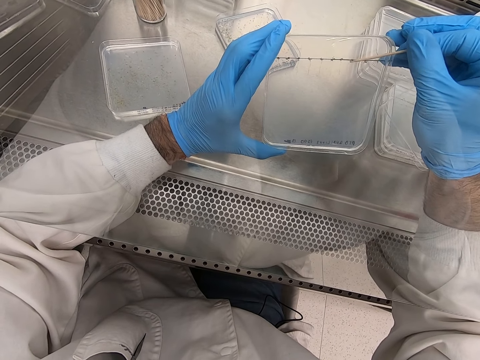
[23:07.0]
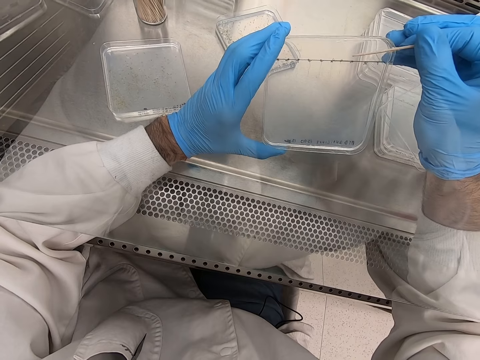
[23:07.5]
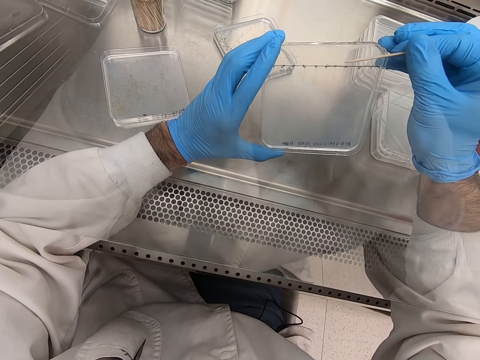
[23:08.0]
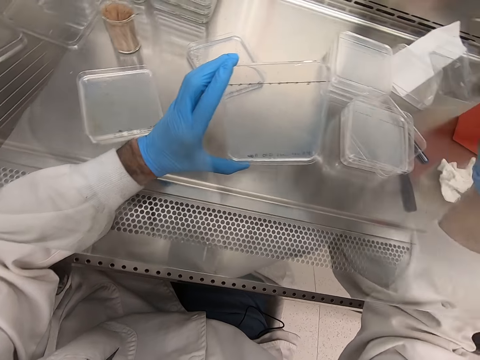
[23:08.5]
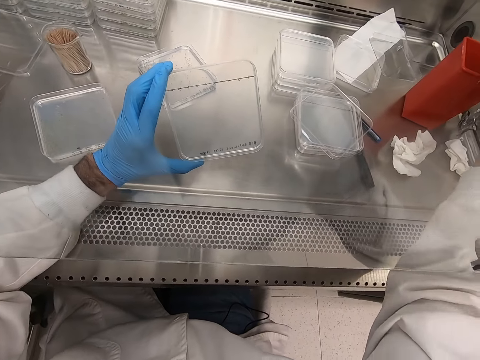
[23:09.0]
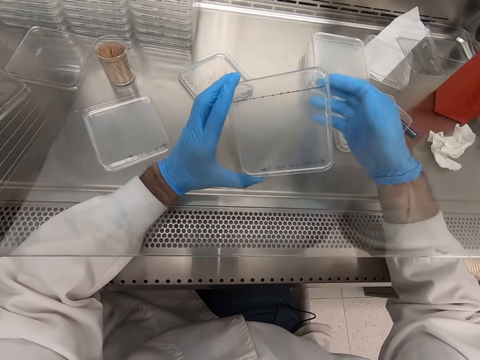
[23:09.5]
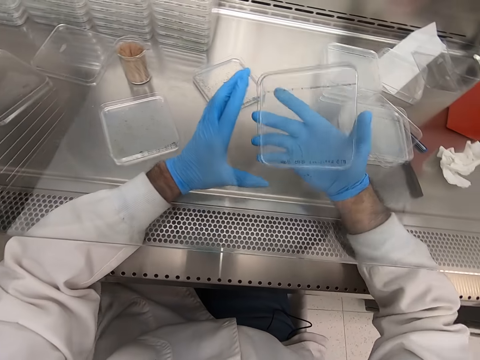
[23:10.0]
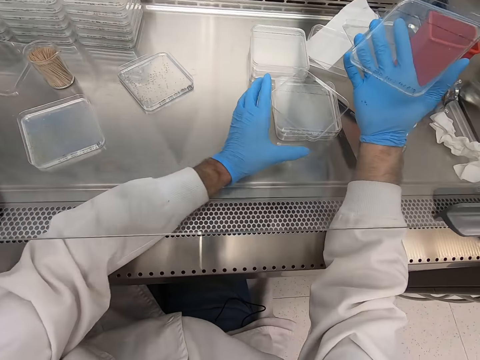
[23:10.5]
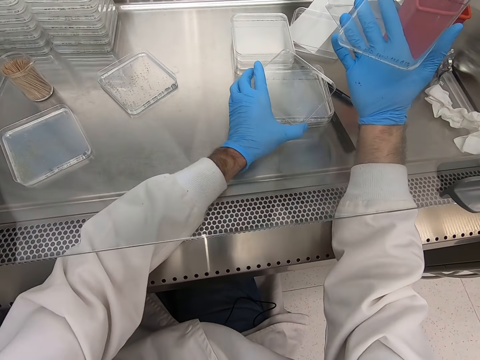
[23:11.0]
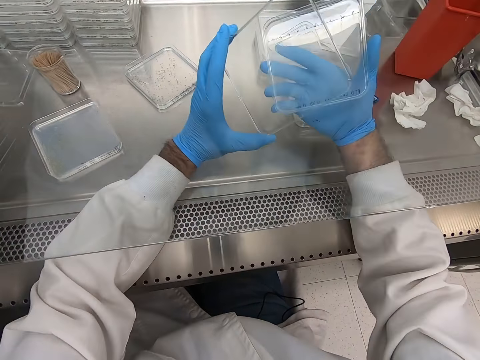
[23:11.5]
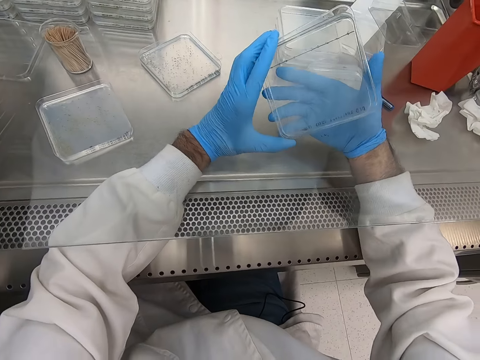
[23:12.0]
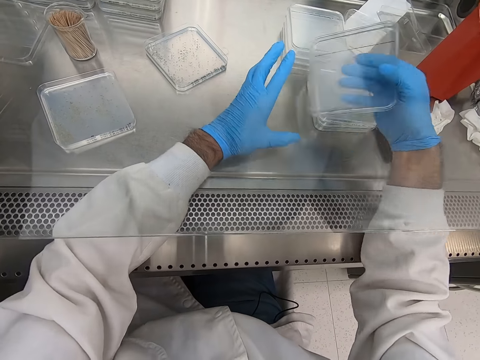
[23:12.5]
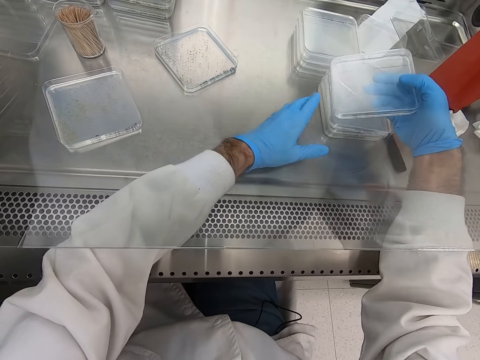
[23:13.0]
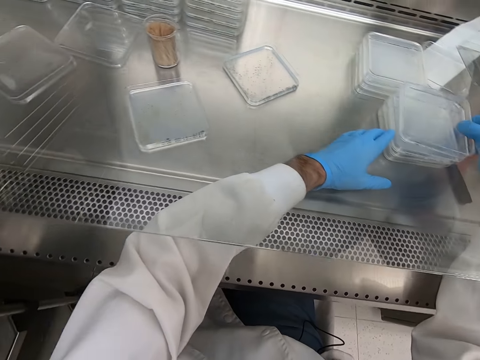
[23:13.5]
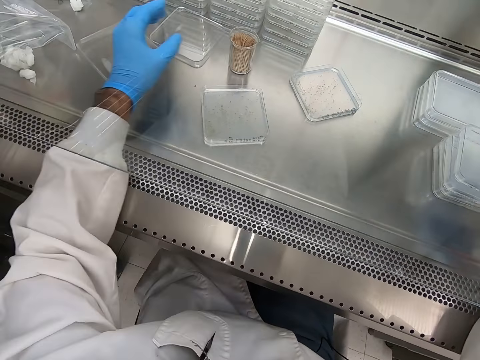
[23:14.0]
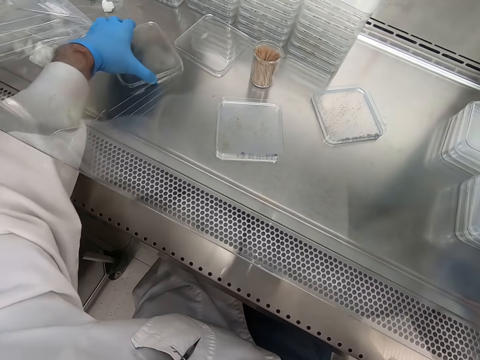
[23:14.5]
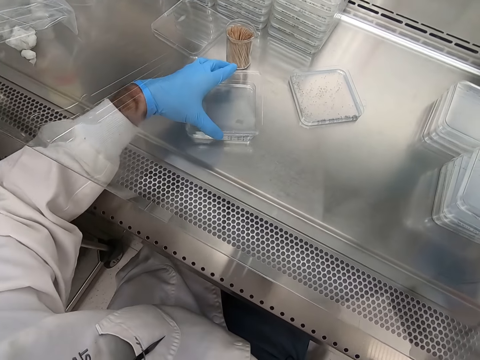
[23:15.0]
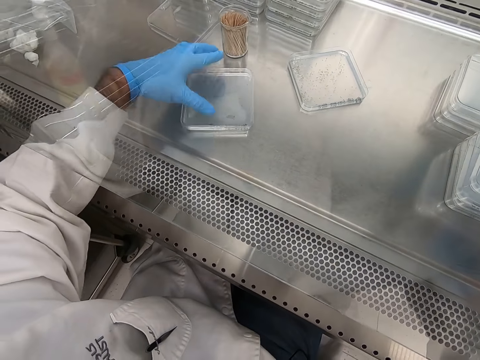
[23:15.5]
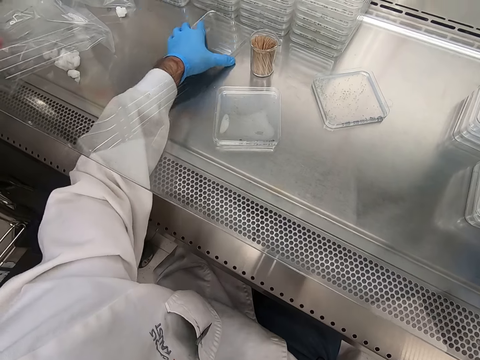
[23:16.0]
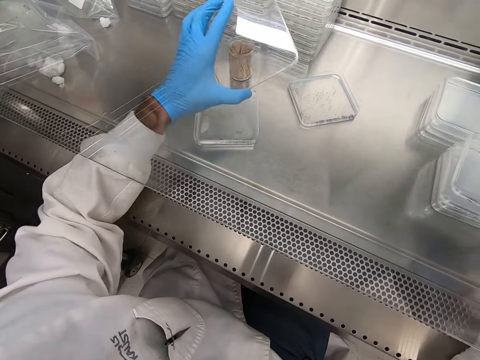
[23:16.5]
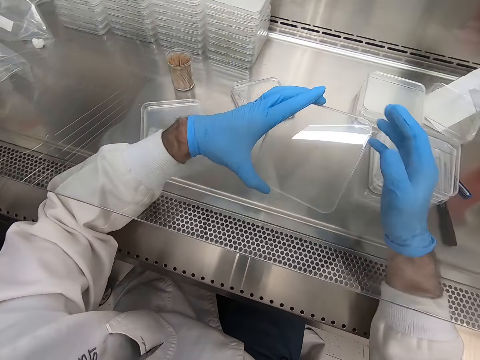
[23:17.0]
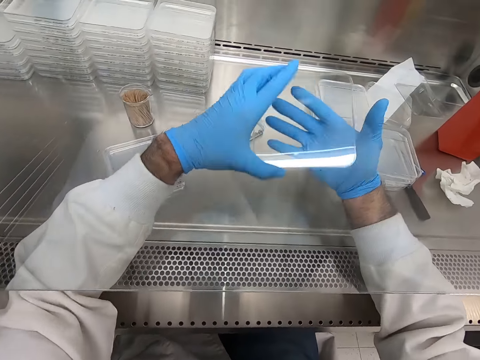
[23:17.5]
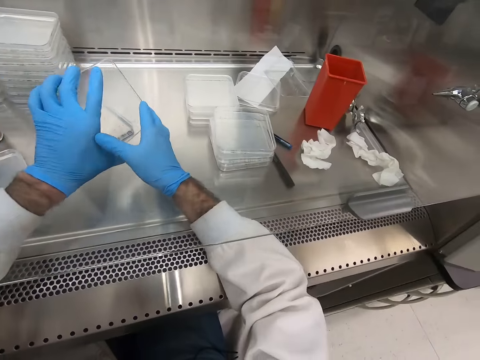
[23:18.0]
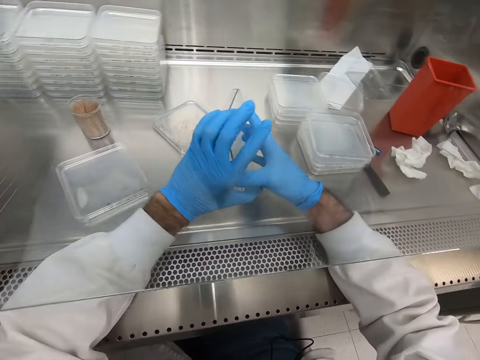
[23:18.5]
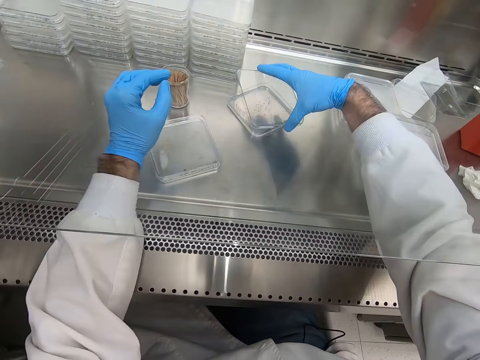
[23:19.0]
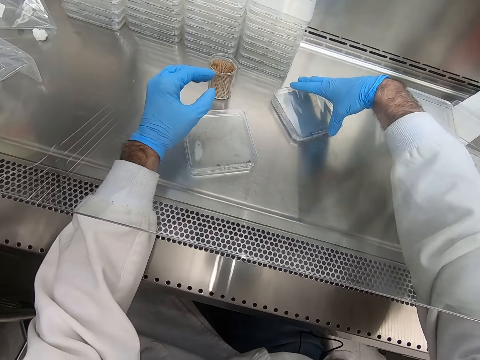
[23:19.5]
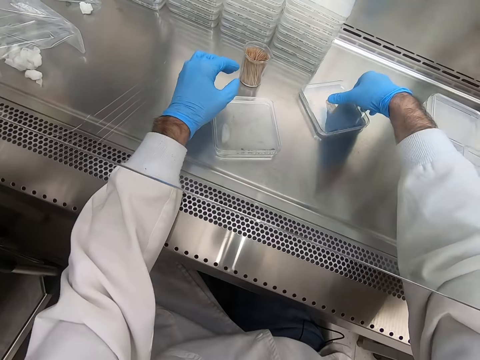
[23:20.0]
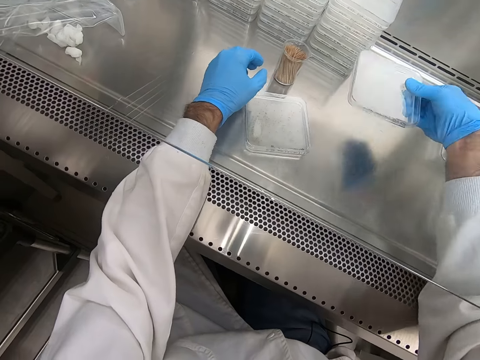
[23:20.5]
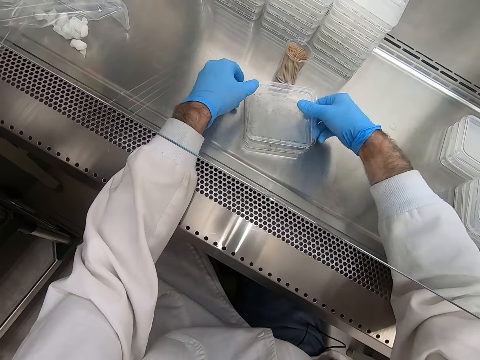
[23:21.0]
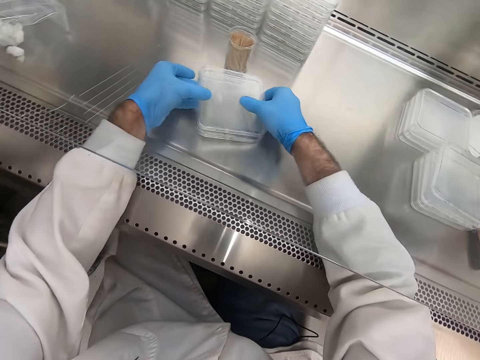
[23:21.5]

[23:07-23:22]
The camera wearer puts the toothpick in the dustbin. They hold the acrylic sheet, pick the acrylic sheet, place the acrylic sheet on the other acrylic sheets, and pick the acrylic sheet.

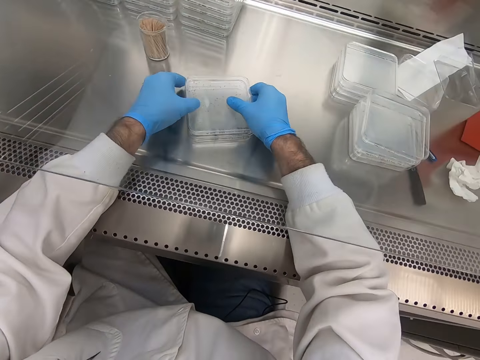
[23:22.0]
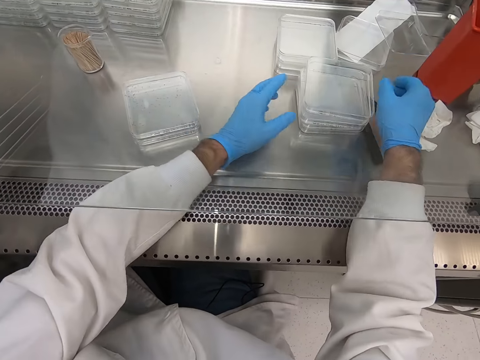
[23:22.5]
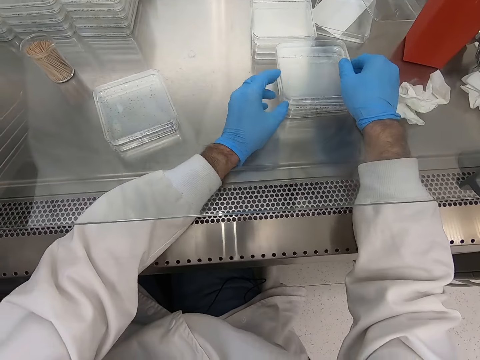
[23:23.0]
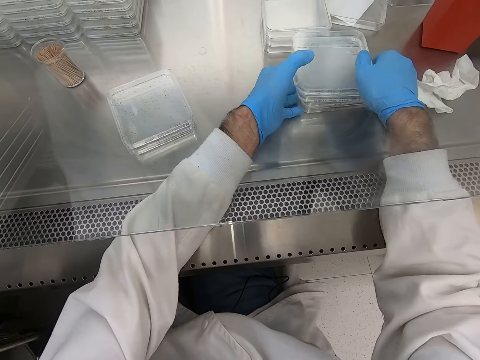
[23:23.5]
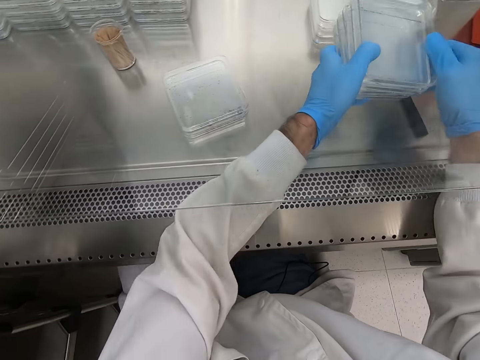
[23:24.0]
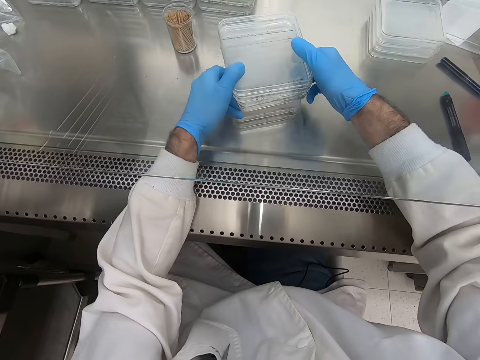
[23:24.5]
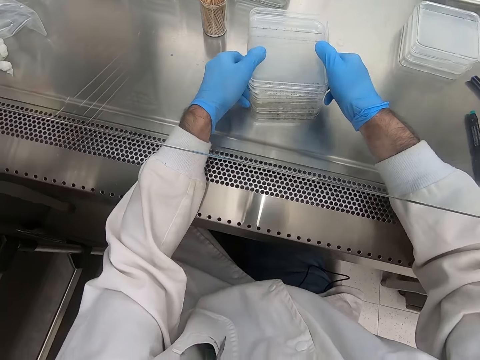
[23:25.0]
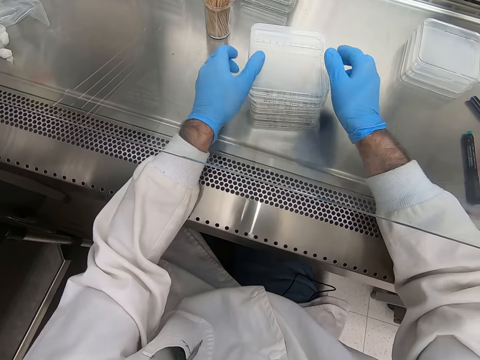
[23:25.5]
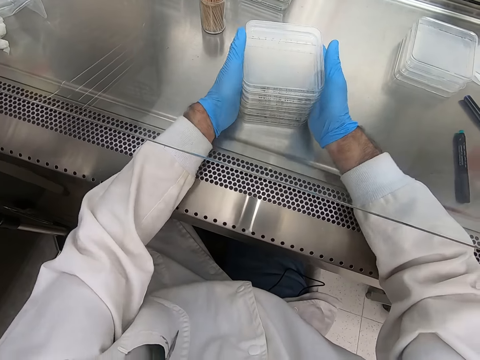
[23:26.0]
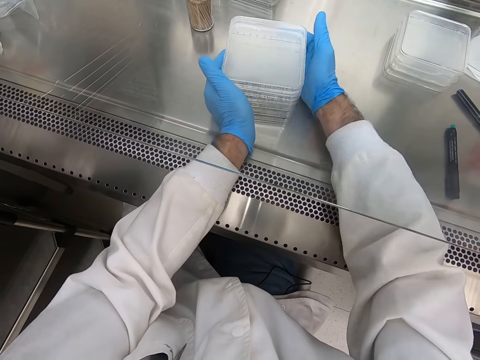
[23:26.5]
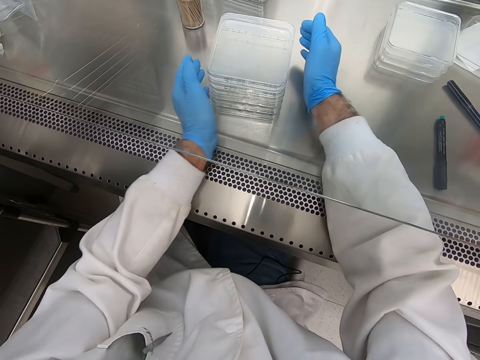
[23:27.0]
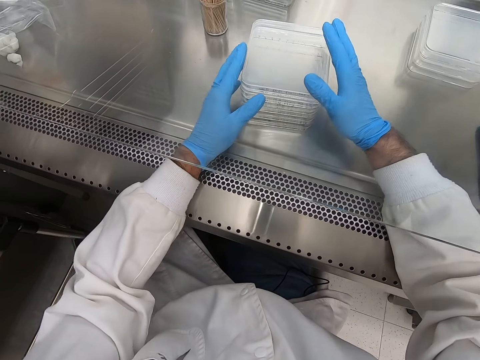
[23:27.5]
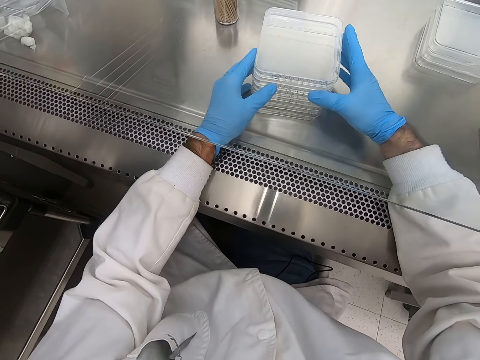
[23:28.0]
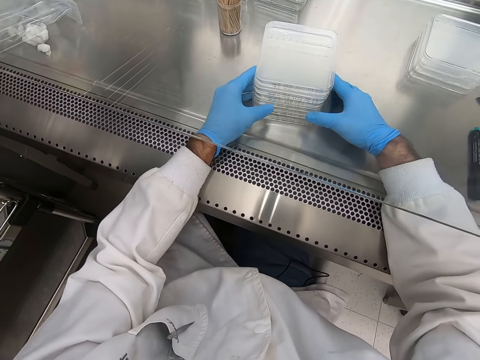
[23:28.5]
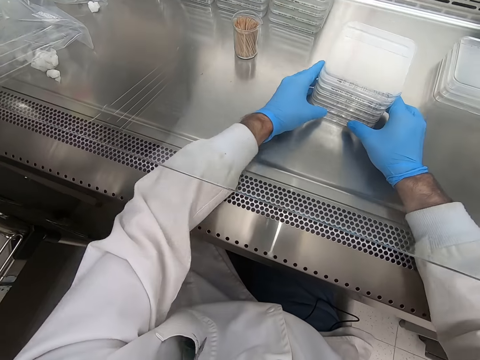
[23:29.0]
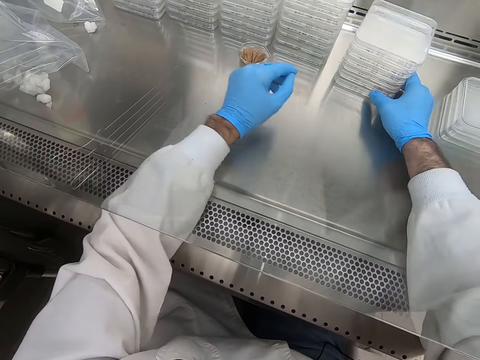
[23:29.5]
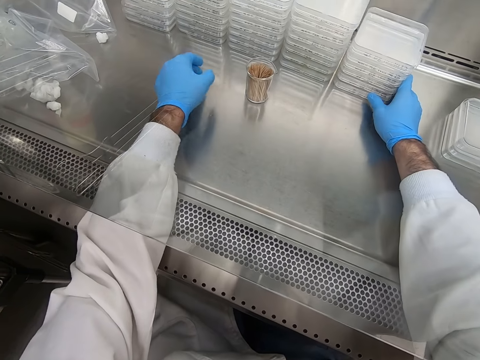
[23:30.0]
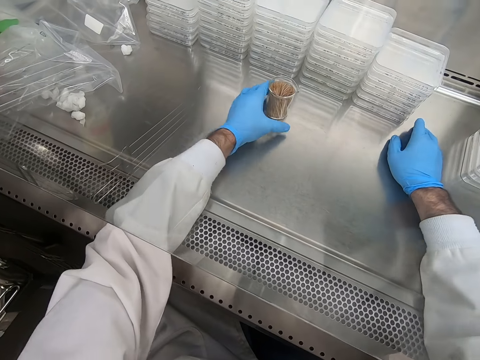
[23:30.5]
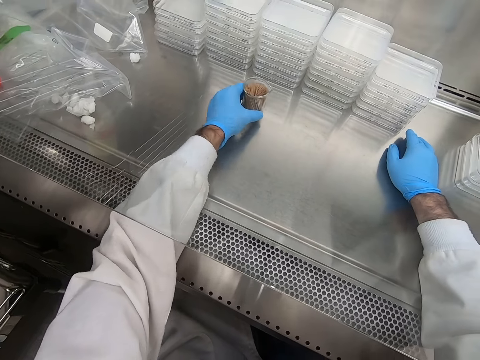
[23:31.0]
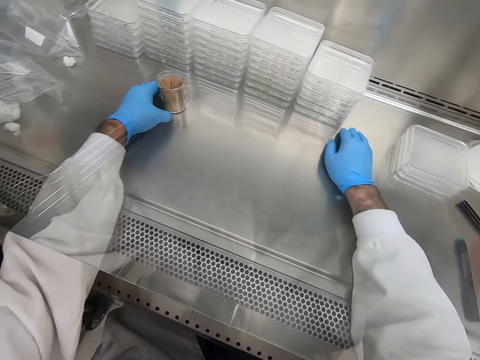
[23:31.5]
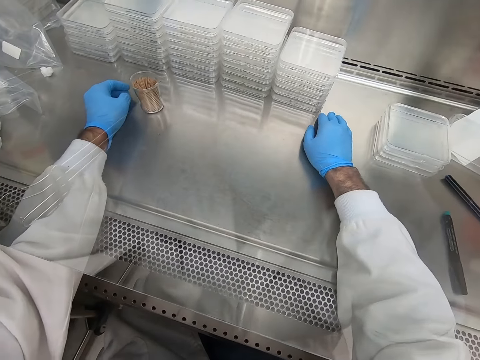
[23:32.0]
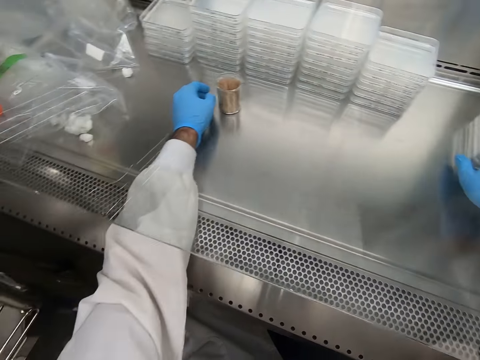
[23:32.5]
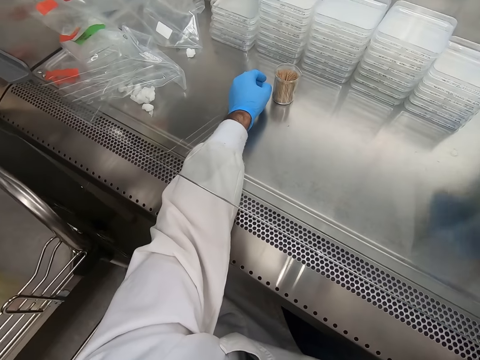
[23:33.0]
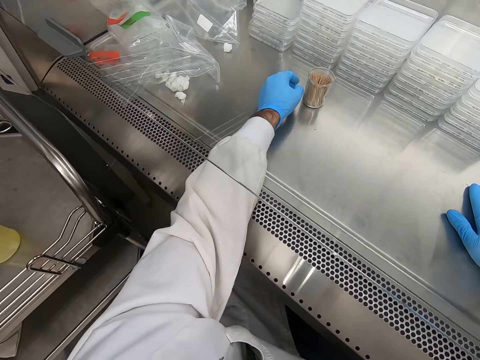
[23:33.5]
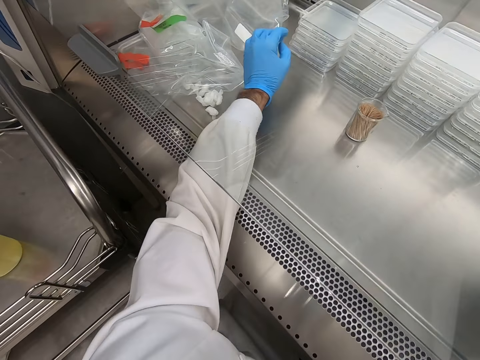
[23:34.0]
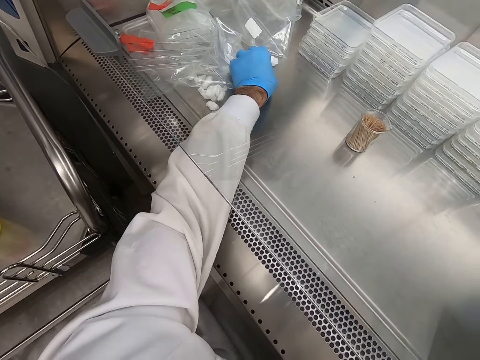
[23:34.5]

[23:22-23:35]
The camera wearer picks the acrylic sheets. They put the acrylic sheet together. They move the acrylic sheet and move the toothpick container on the table.
